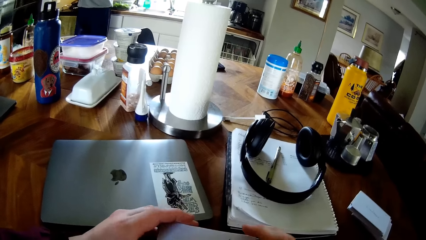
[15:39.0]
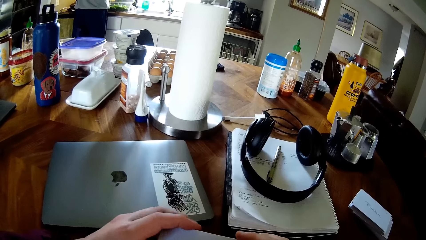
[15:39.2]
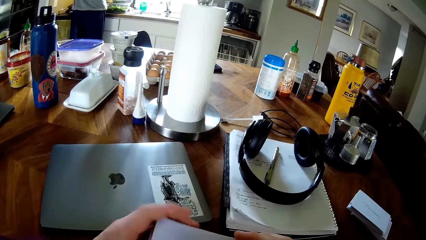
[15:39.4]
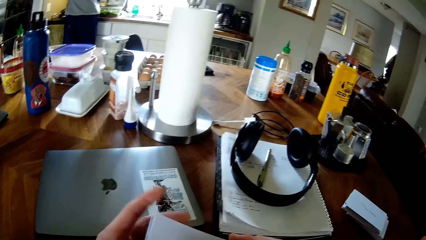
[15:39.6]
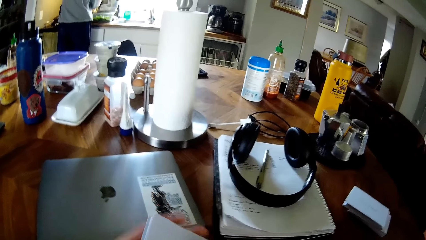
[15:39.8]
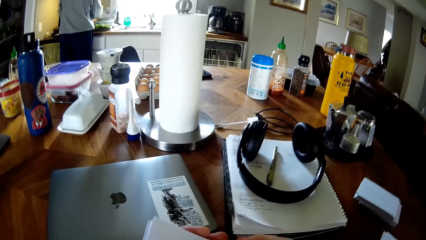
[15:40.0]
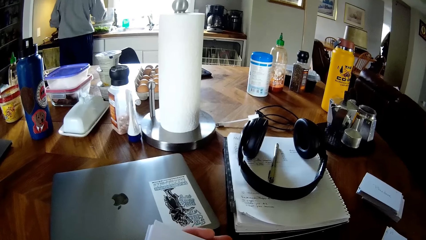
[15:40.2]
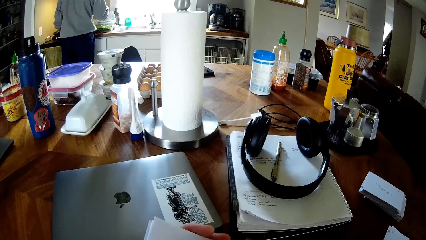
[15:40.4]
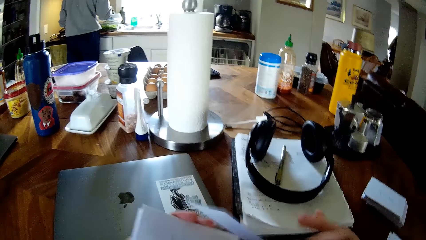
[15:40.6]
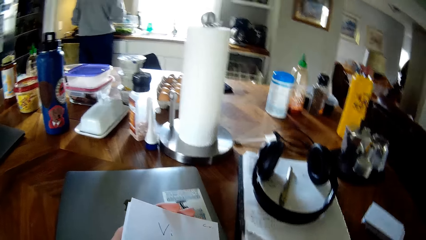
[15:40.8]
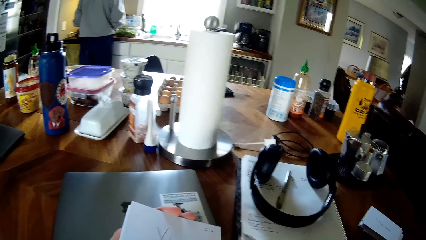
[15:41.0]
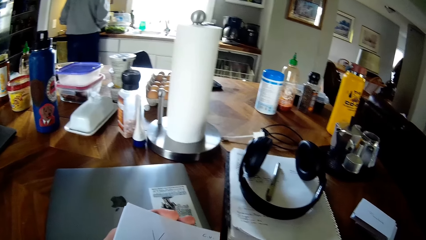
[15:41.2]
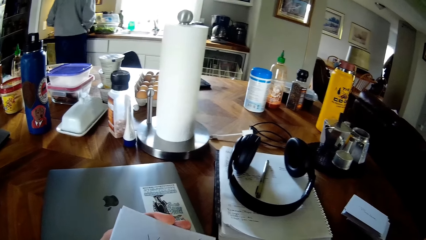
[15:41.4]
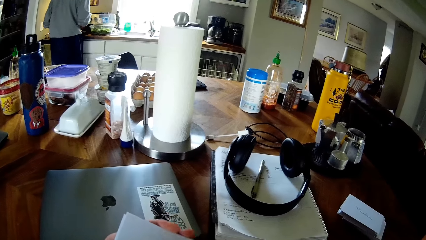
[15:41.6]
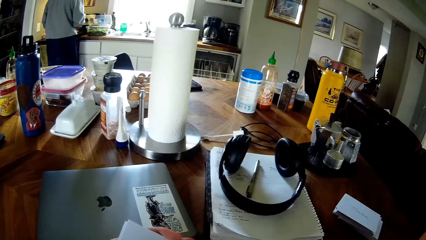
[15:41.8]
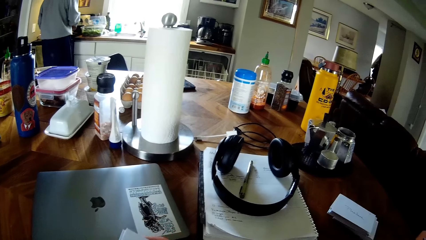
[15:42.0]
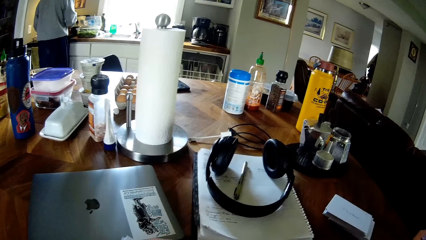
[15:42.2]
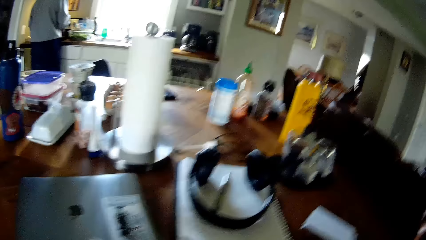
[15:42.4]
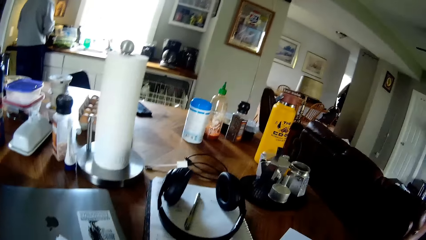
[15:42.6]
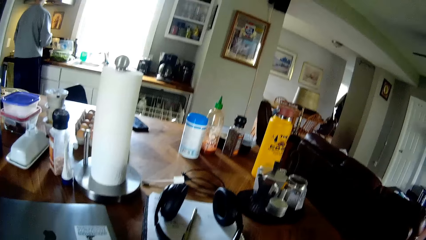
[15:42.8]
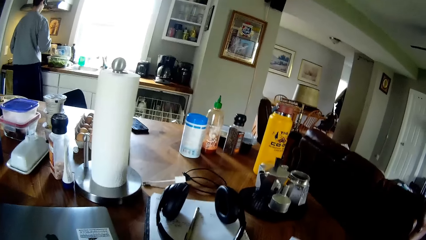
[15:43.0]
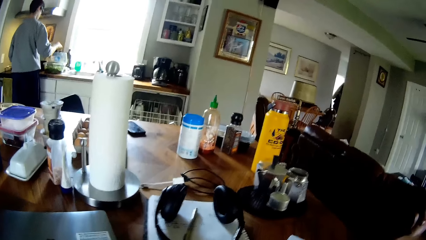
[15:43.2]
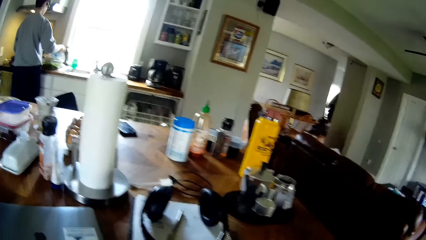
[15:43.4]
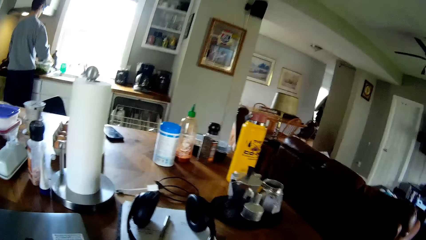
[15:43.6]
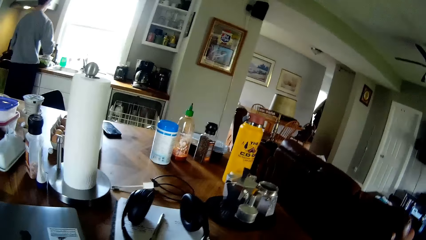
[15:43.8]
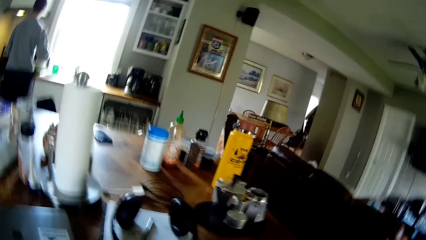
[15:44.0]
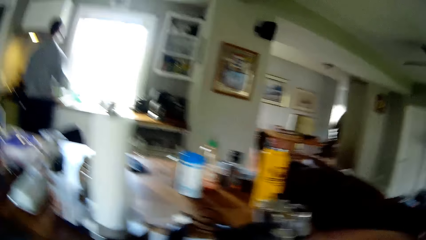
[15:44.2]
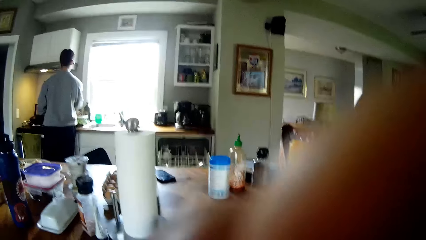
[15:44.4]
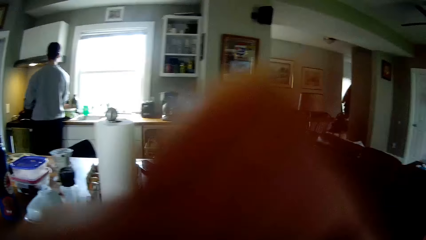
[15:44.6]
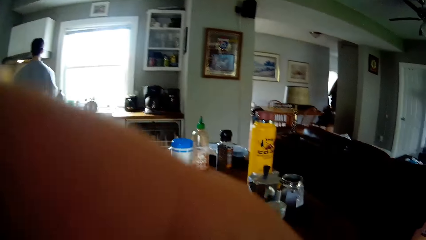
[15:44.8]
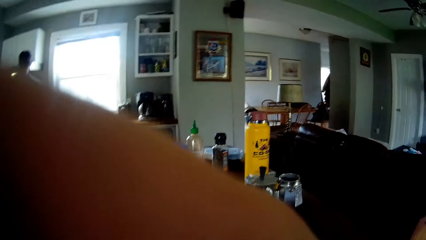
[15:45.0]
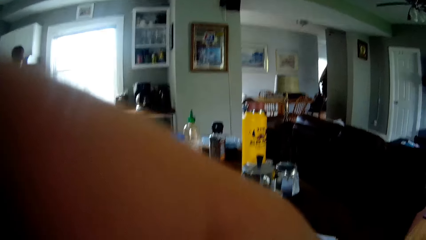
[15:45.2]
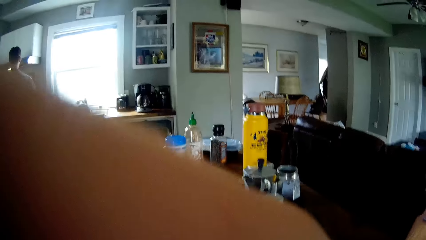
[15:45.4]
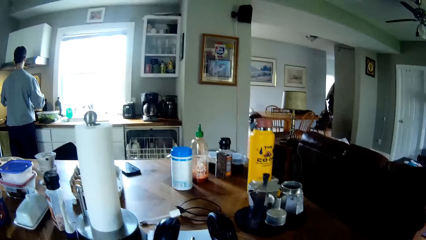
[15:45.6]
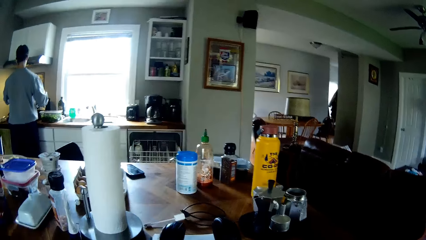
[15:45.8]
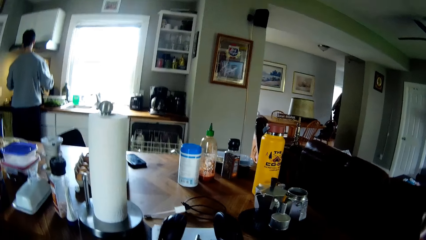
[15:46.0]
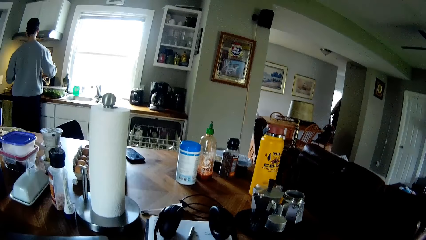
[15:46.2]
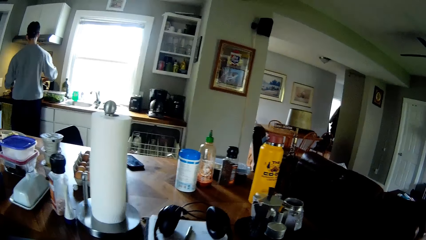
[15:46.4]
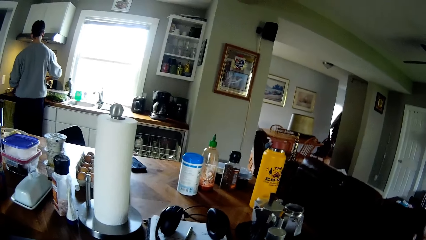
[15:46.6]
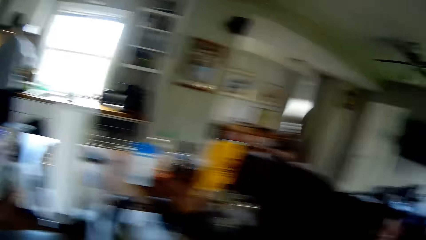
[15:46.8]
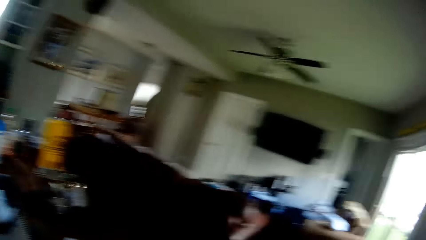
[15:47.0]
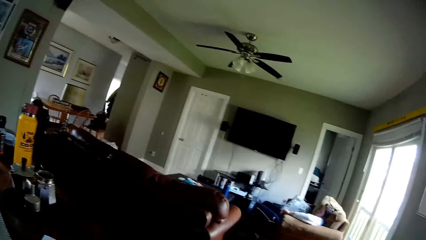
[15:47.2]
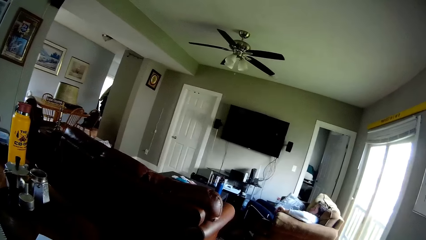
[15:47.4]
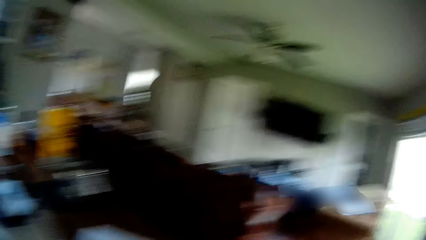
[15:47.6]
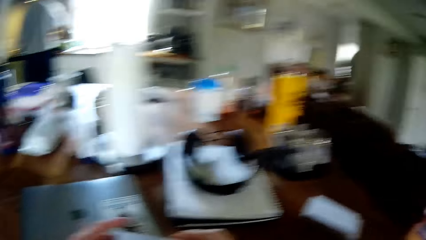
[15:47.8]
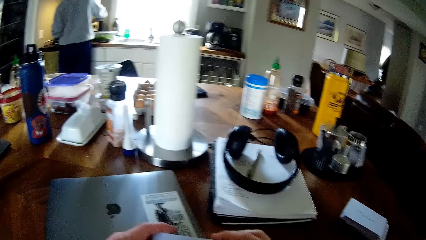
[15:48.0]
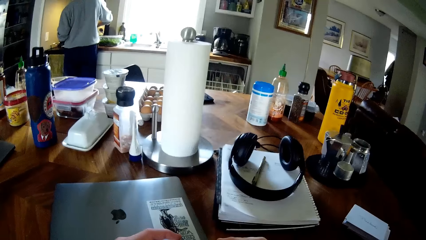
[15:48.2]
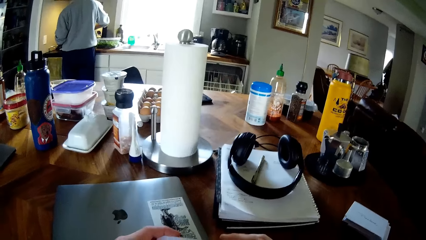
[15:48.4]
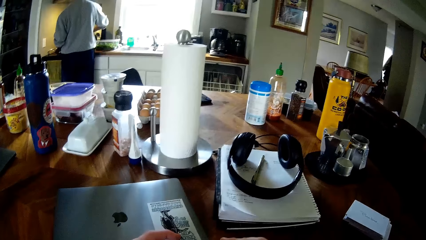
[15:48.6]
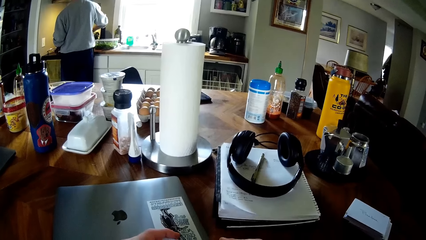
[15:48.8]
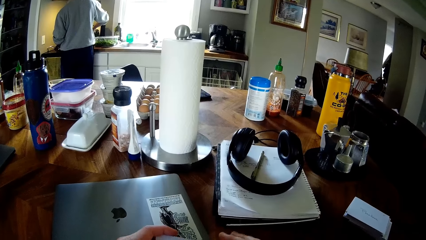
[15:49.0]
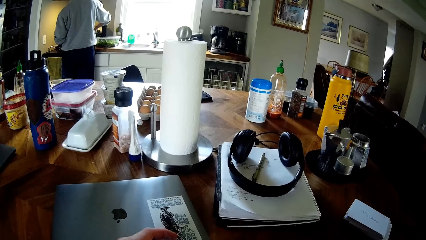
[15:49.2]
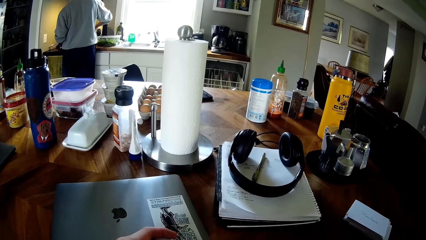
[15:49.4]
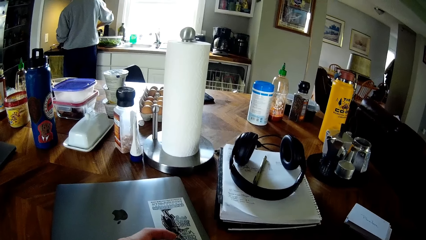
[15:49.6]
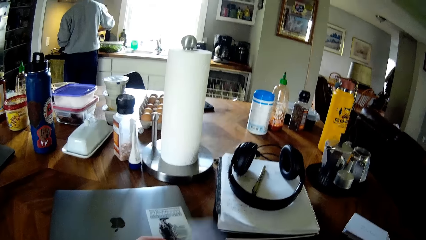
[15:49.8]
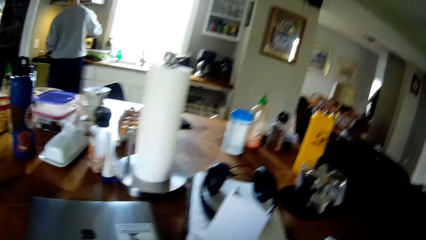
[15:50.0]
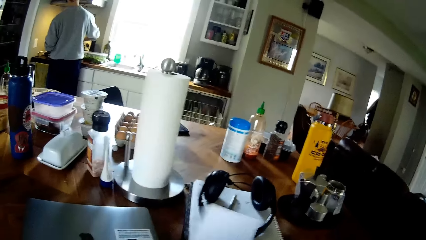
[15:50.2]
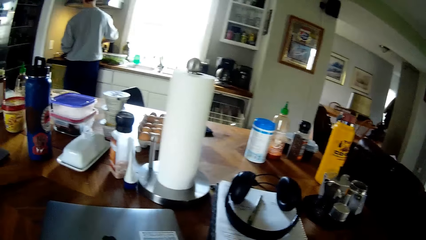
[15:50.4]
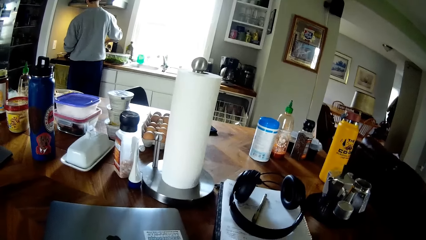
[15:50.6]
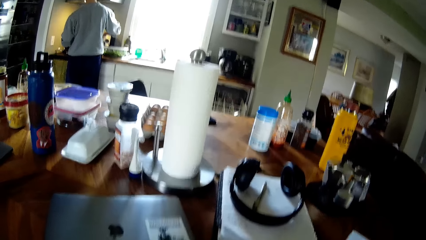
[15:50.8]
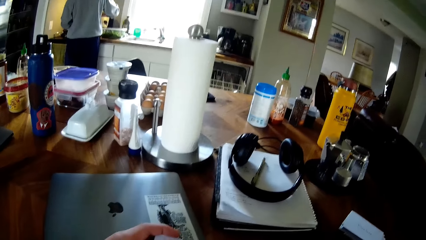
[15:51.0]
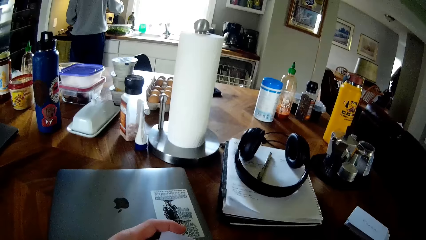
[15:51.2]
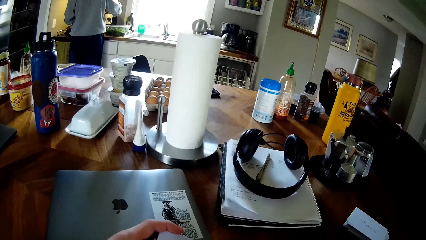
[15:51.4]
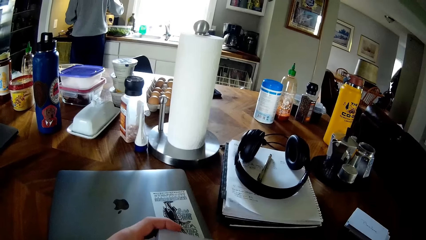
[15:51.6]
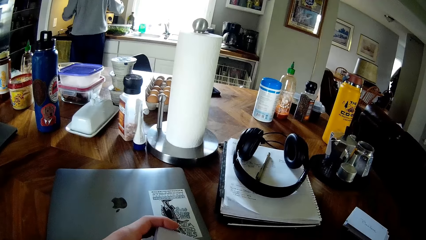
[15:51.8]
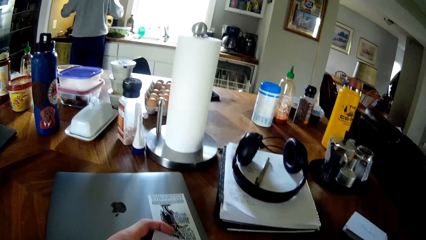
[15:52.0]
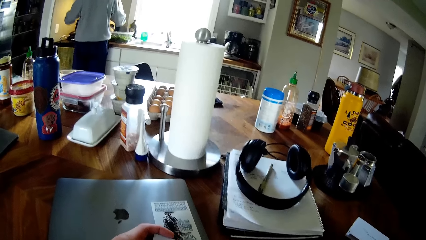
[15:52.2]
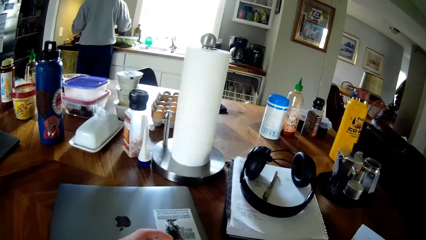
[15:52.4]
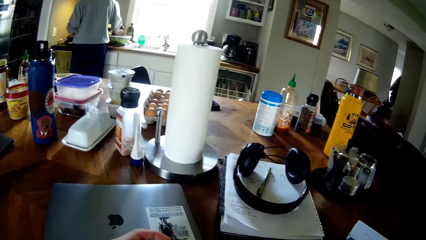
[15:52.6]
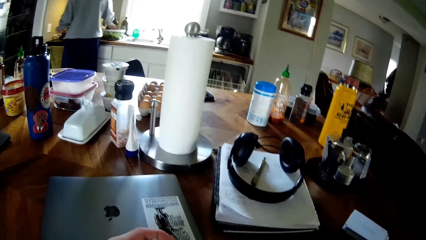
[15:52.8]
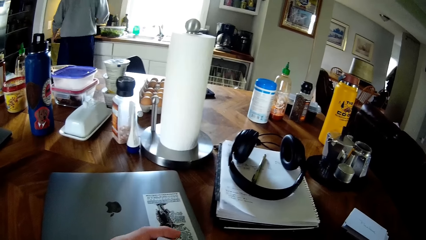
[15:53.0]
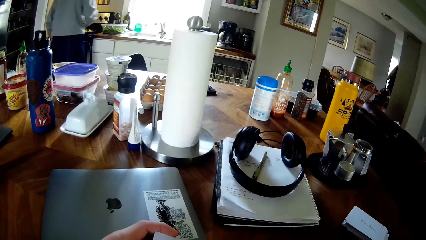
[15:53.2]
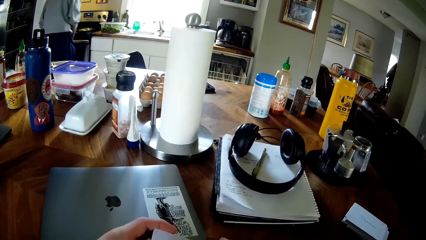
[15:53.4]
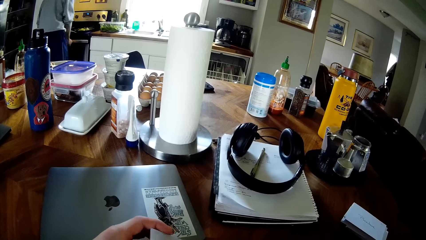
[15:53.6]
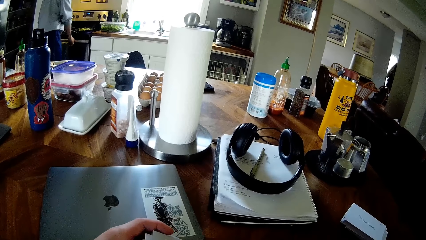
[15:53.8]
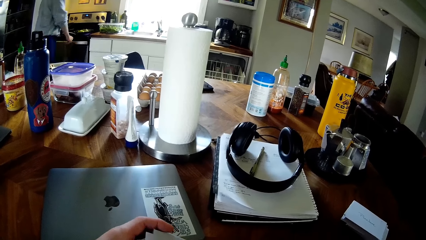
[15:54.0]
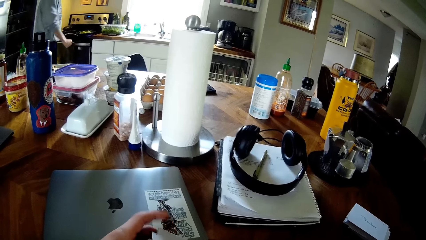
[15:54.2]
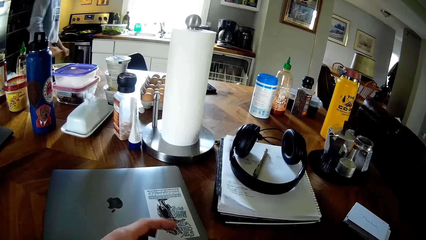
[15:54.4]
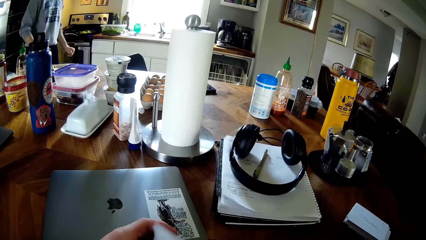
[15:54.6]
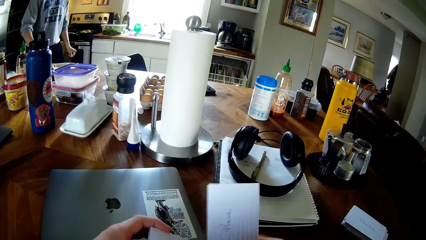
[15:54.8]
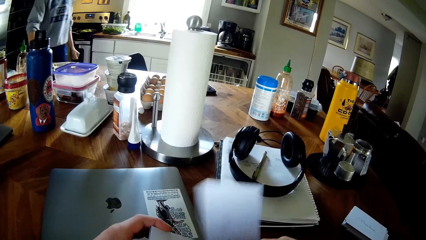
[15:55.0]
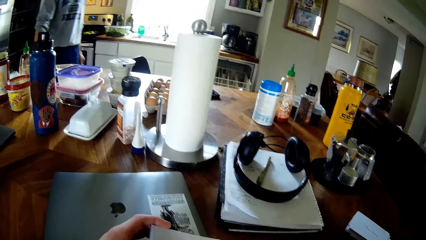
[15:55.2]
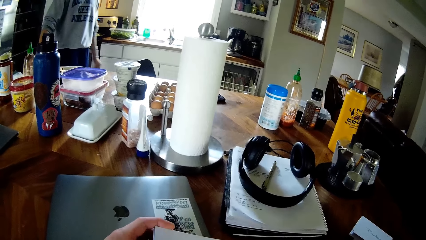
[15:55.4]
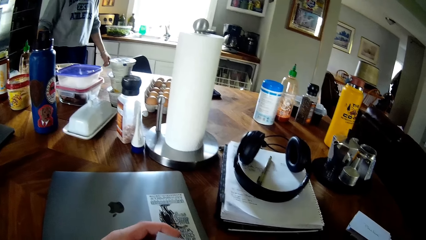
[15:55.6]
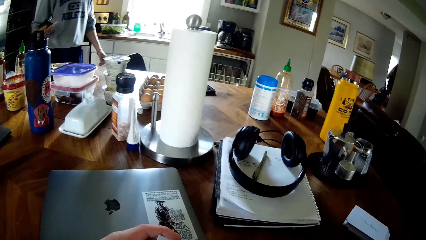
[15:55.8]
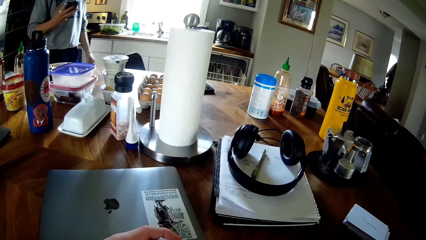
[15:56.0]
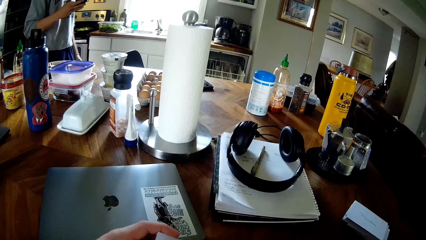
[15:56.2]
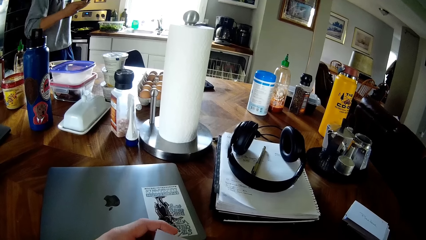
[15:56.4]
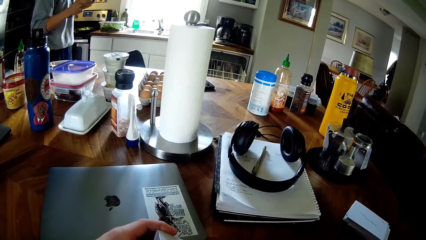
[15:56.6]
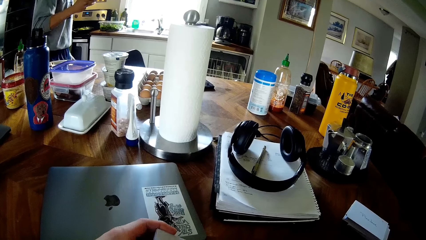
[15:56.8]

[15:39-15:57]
The camera wearer holds the pile of papers in his hands. He lifts a paper from the pile of papers in his left hand with his right hand. A man cleans the utensils. The man closes the lid on the plastic with his right hand and turns over a bottle with his right hand. Another man rests his left hand on a couch. The first man pours out the contents of the bottle in his right hand and drops the bottle on the countertop. The camera wearer flips the paper with his right hand. The first man walks in the kitchen toward the table and lifts a phone from the table with his right hand.
